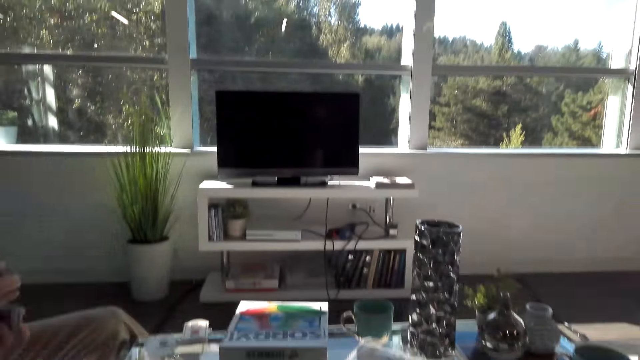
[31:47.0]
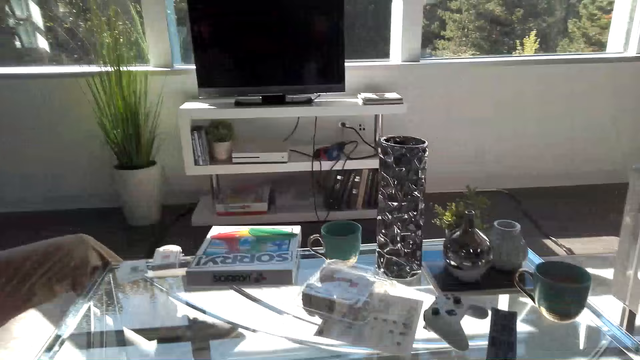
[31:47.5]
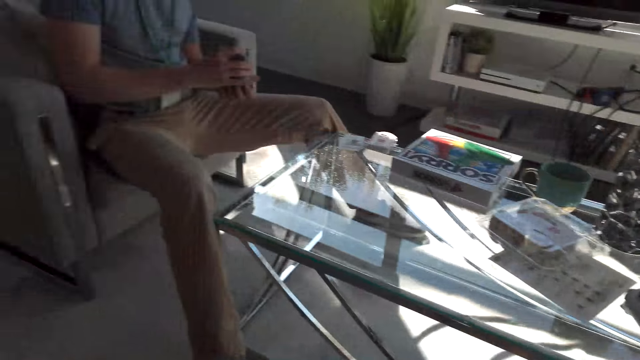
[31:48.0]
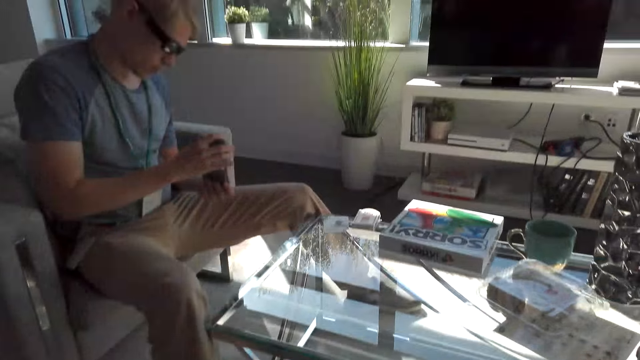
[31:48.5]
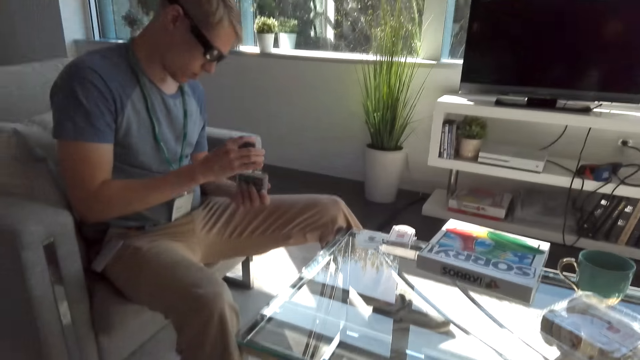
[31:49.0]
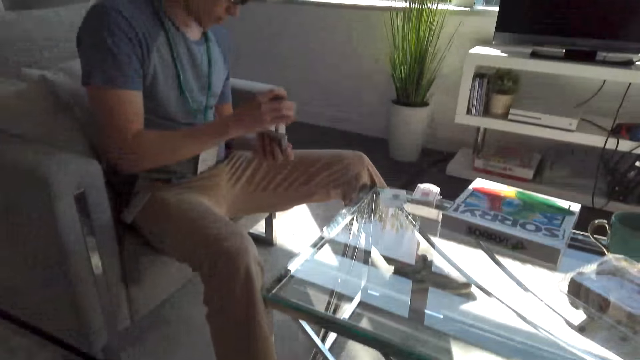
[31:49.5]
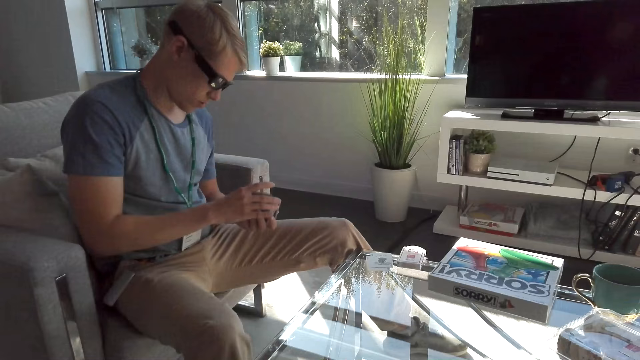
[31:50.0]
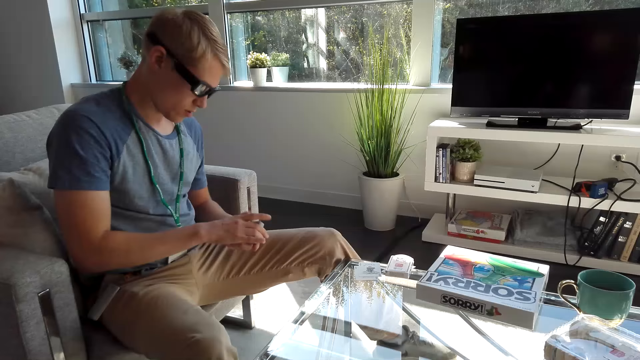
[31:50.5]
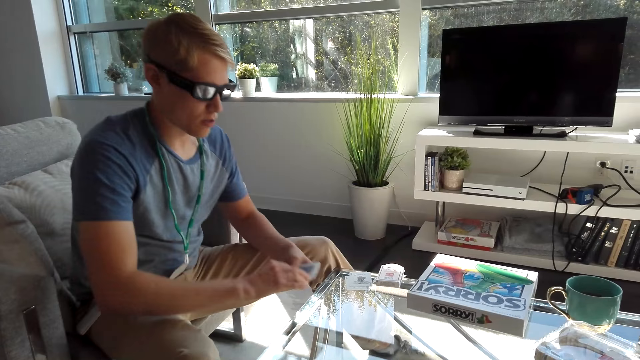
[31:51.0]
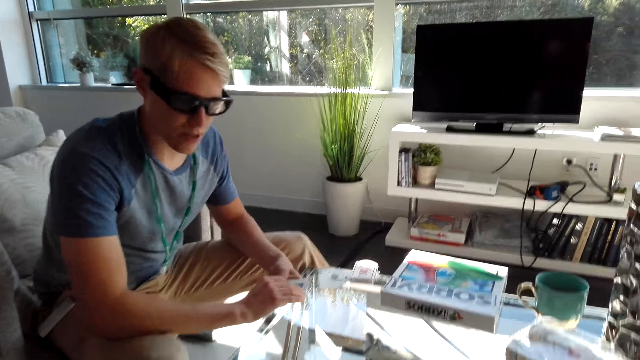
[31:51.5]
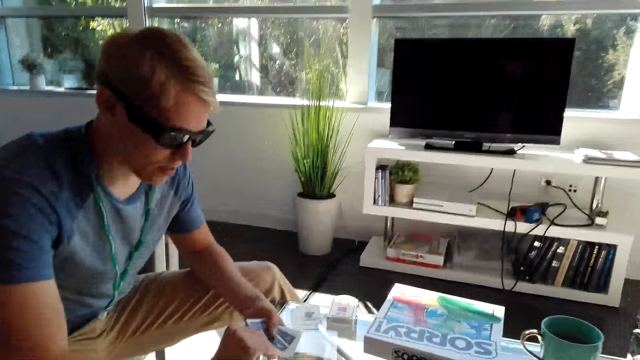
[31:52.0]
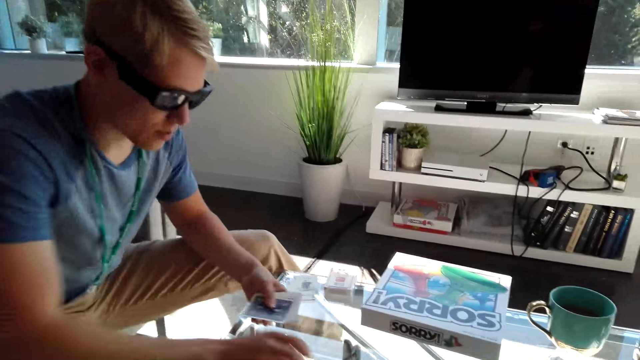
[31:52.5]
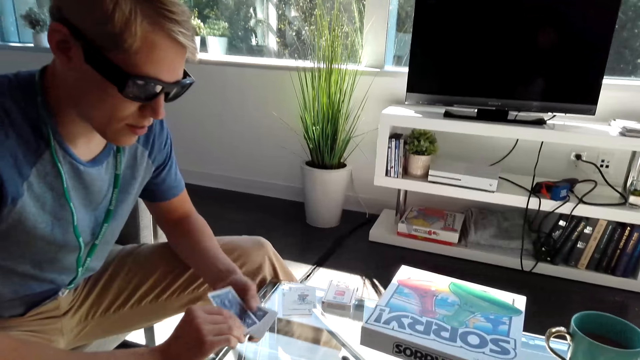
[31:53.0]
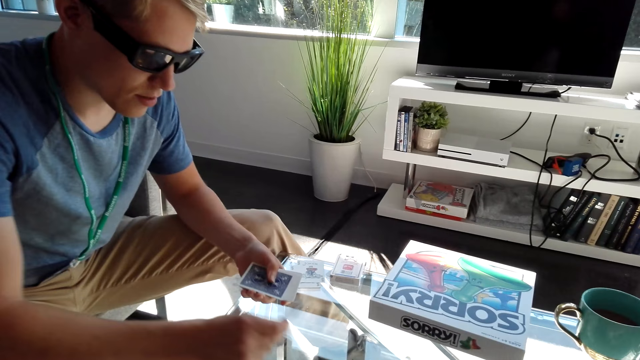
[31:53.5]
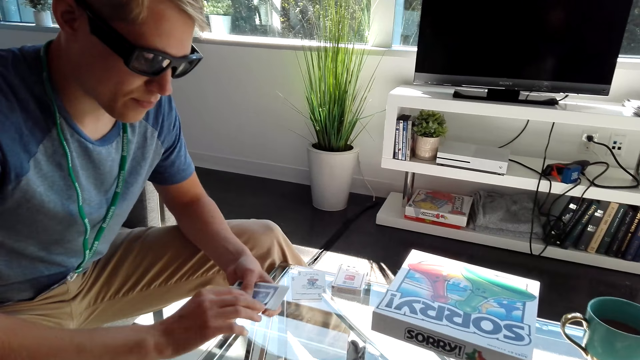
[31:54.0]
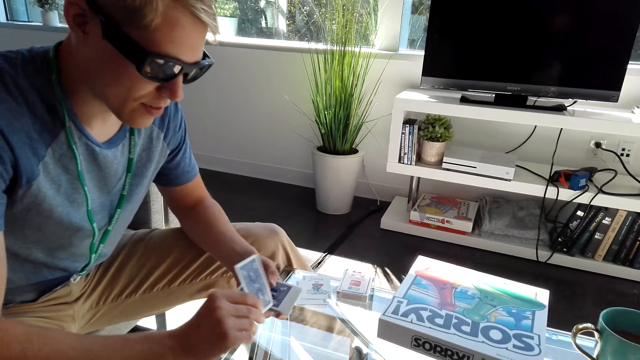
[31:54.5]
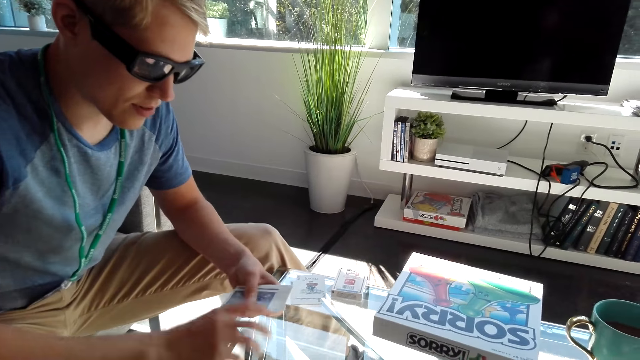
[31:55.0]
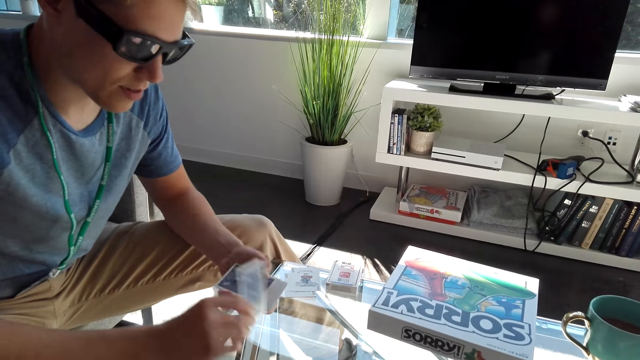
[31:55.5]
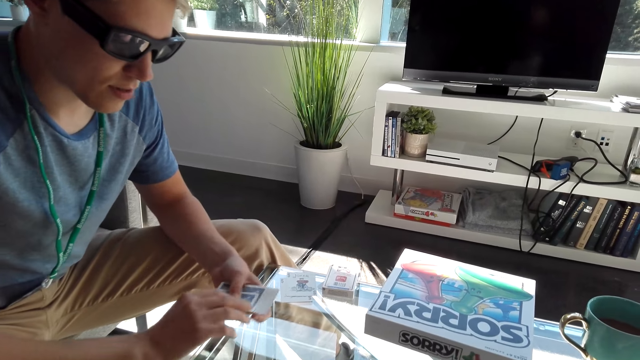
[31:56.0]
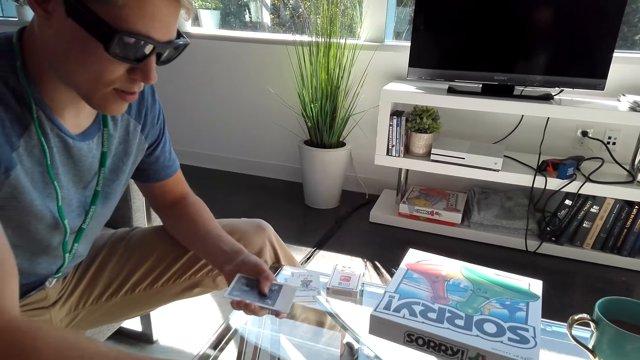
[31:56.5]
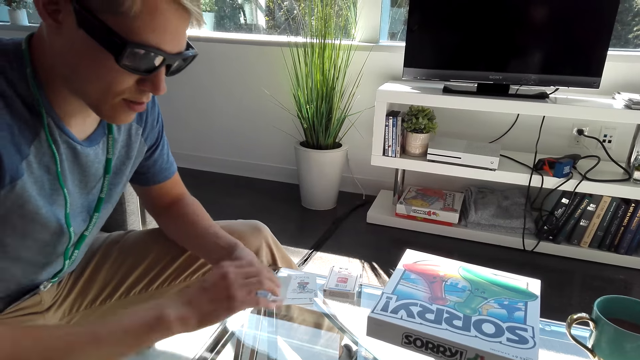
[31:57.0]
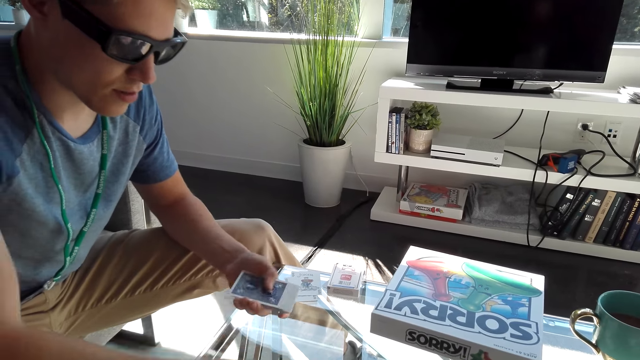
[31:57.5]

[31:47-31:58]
A man shuffles the cards. The camera wearer stares at the man. The man distributes the cards. The man plays with the cards.

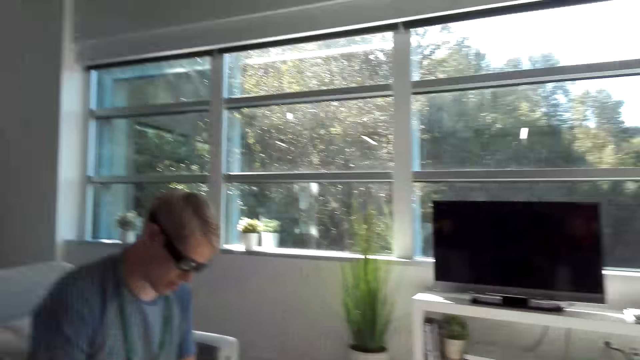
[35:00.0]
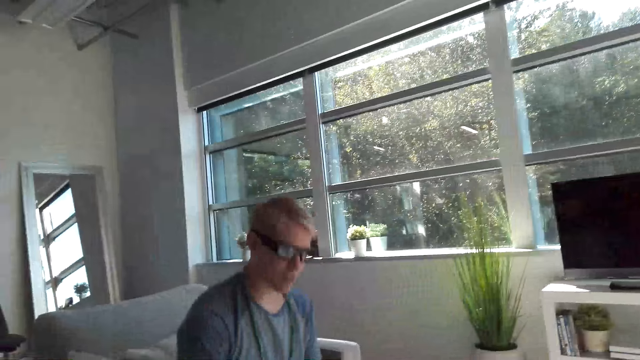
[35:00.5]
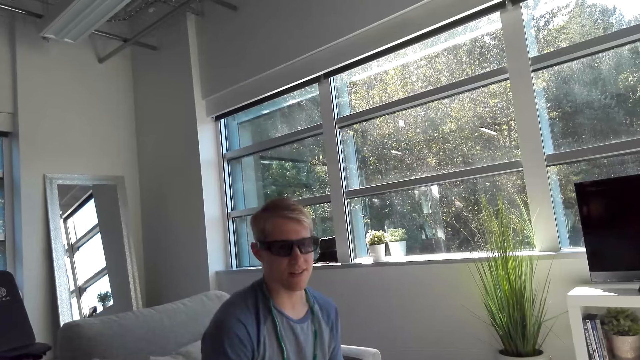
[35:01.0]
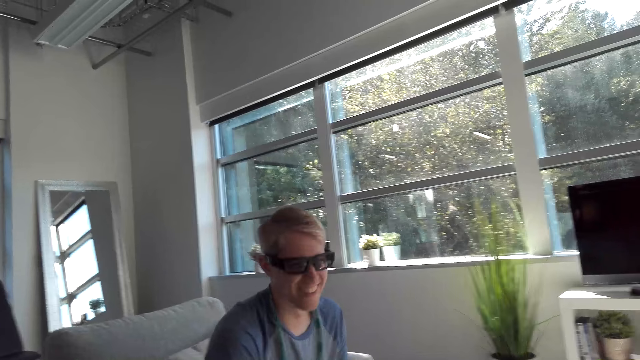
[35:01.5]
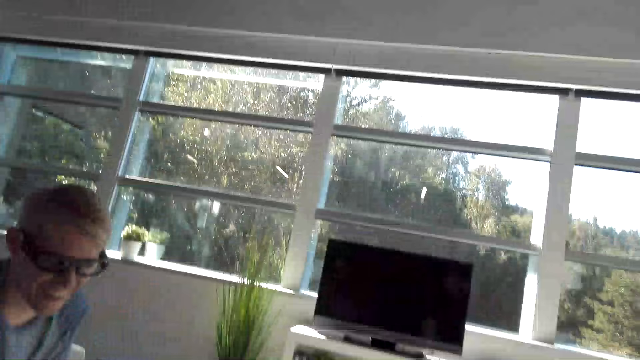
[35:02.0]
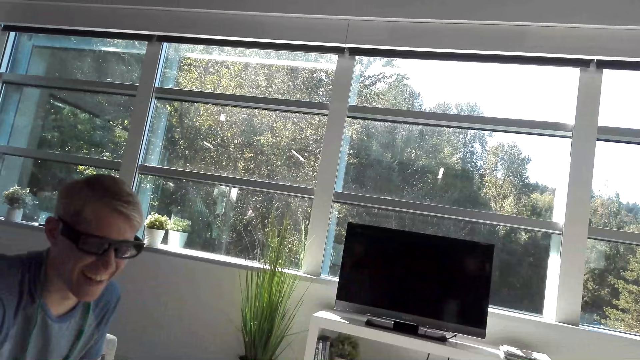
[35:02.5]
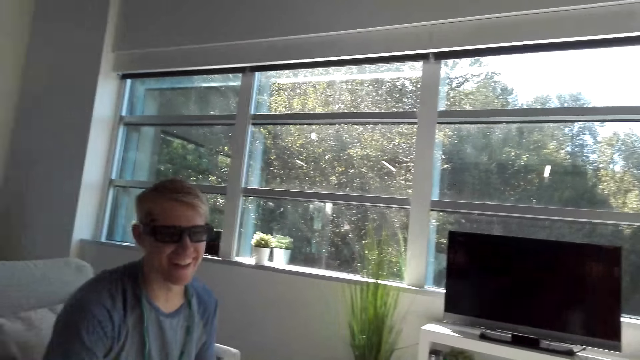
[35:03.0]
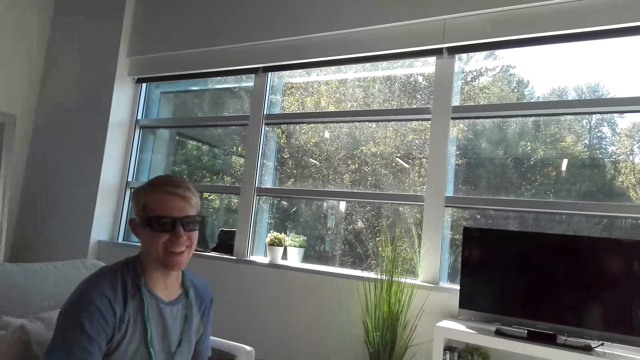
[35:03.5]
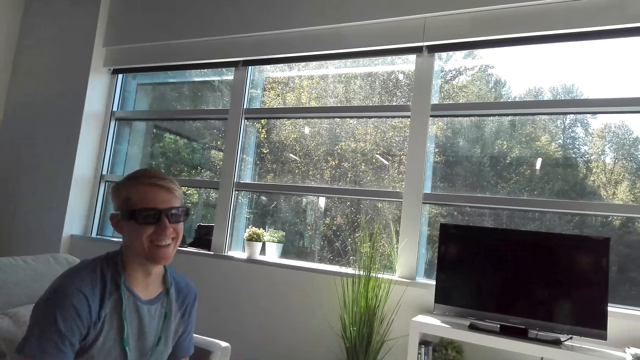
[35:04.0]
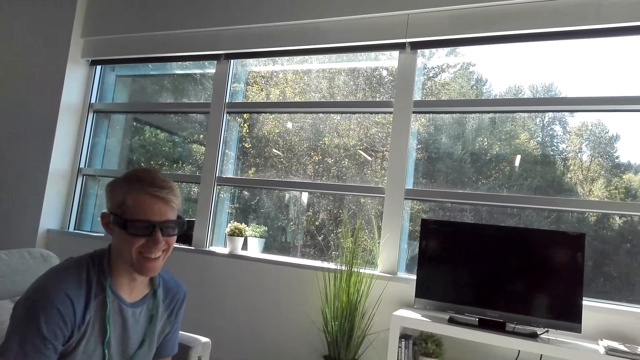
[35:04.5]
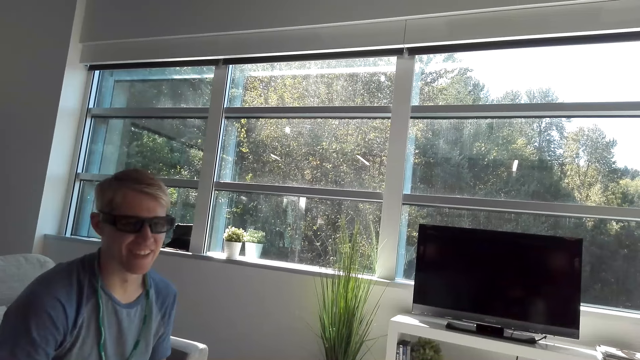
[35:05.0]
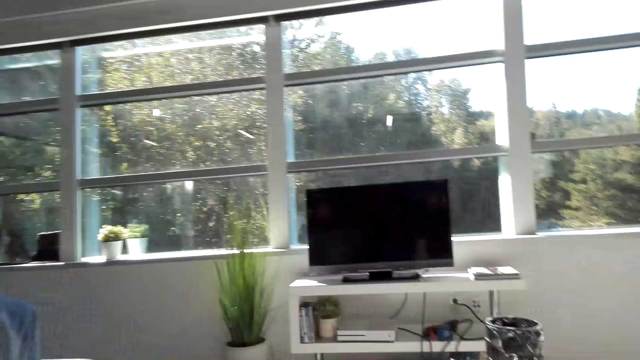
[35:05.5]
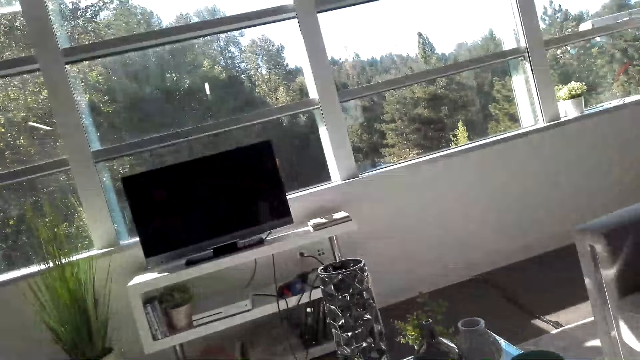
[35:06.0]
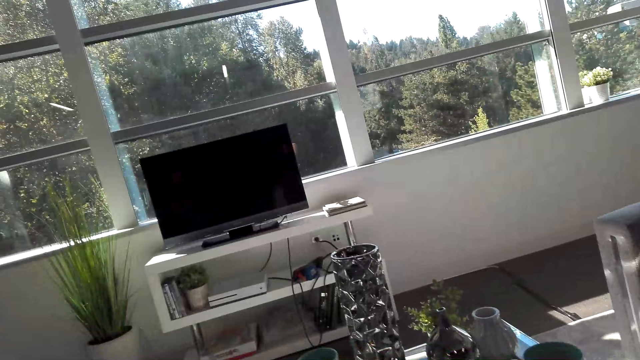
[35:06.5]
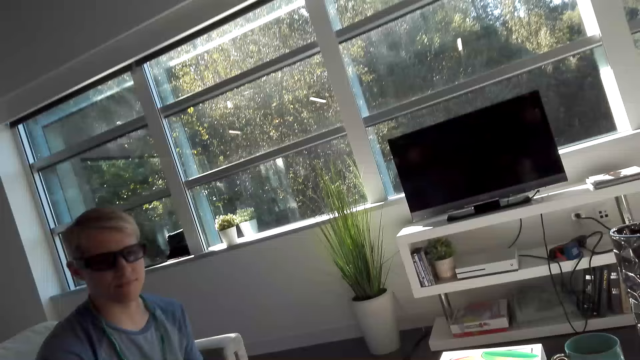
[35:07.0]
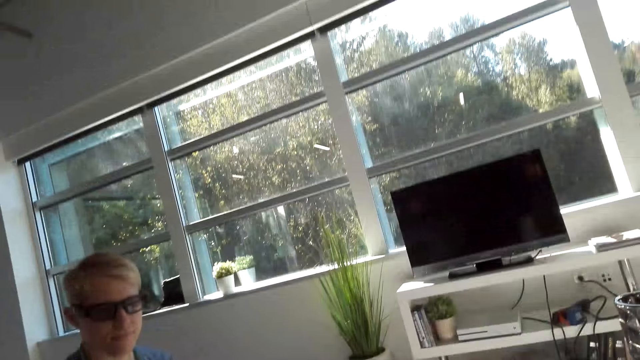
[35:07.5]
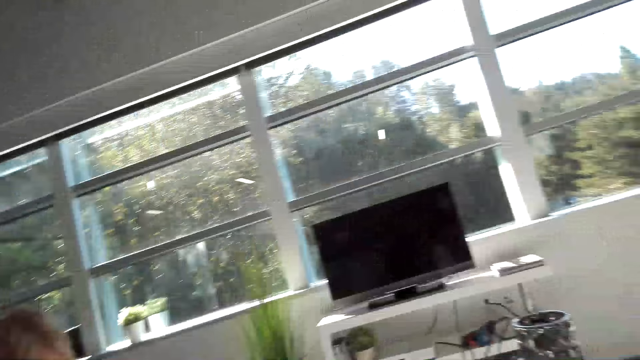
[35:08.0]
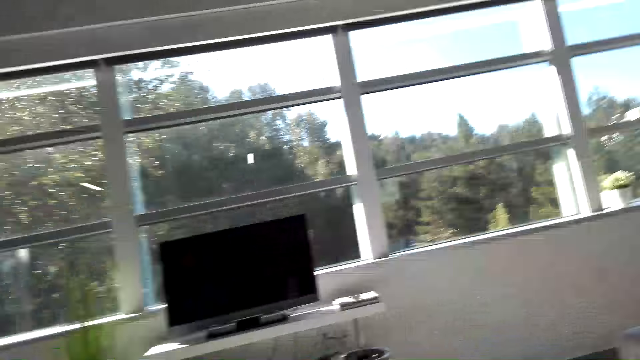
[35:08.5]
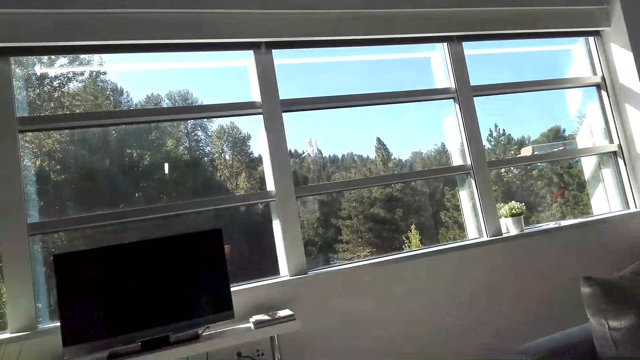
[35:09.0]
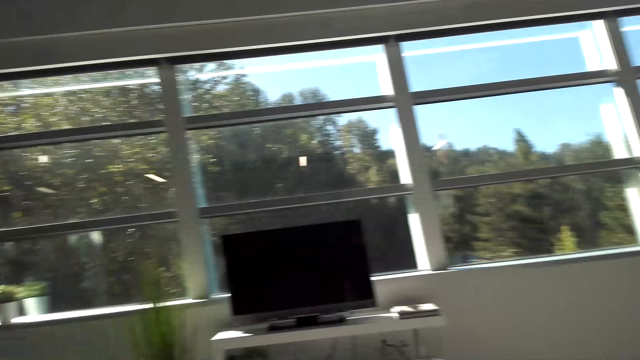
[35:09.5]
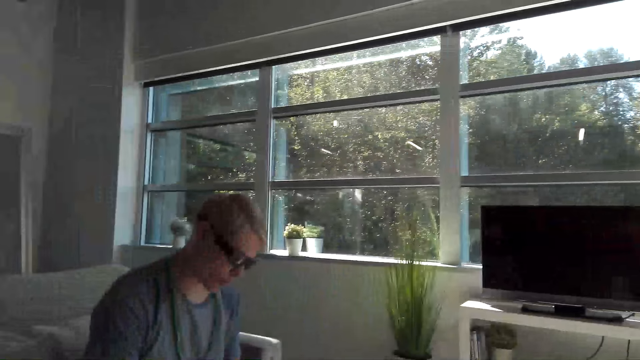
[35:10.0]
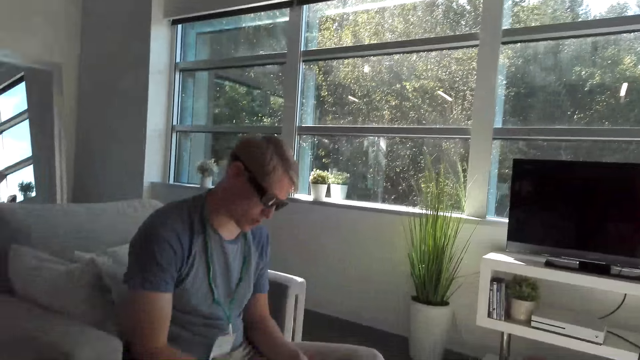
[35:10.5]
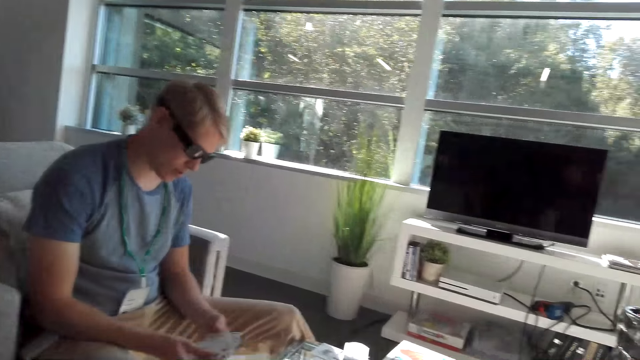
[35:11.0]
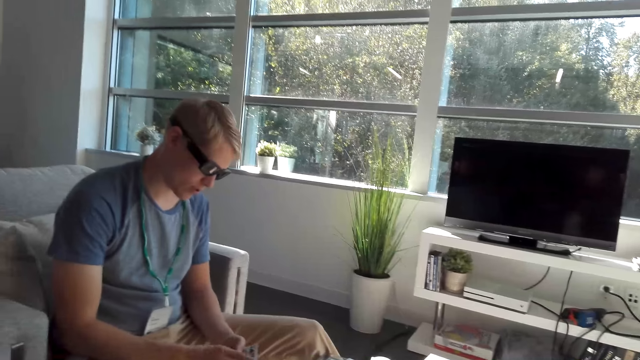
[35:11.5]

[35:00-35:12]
A man lifts his head up. The camera wearer stares at the television. The man laughs out. The camera wearer talks to the man. They stare at the television.
